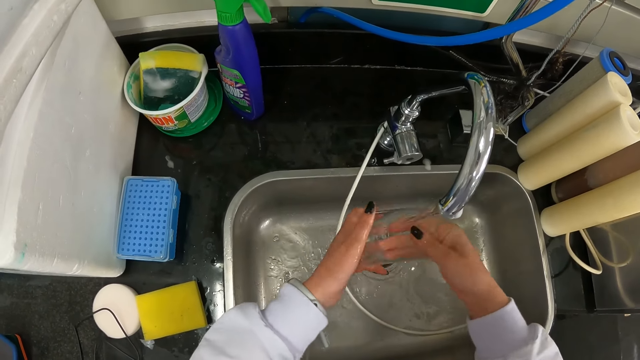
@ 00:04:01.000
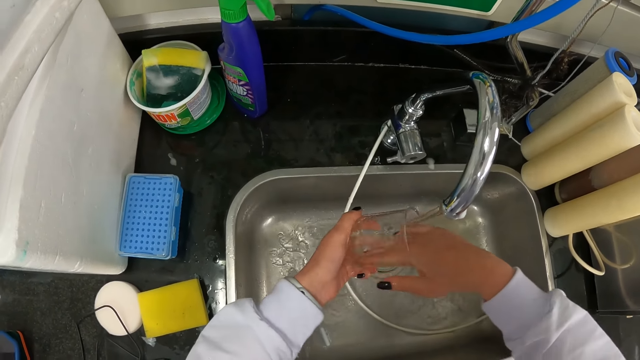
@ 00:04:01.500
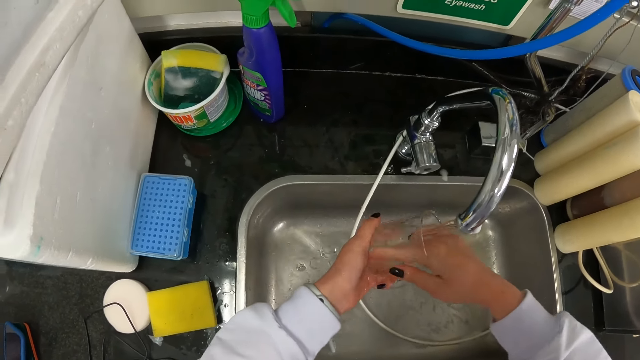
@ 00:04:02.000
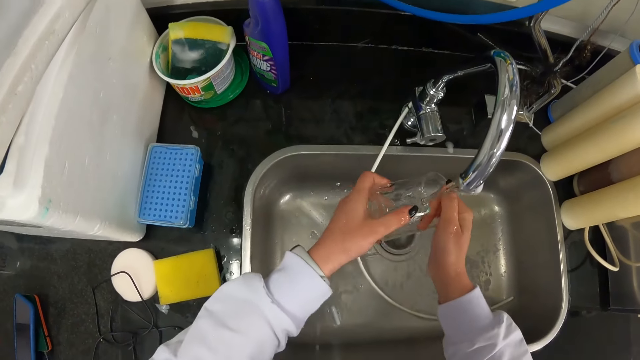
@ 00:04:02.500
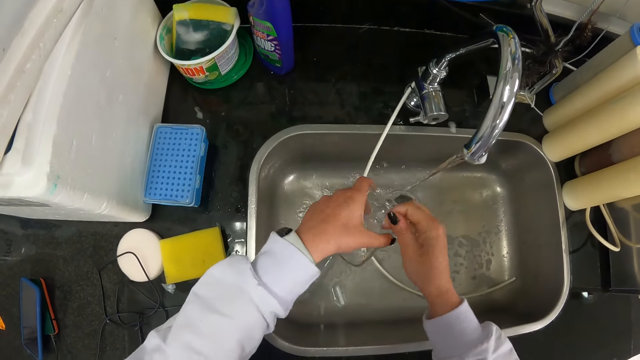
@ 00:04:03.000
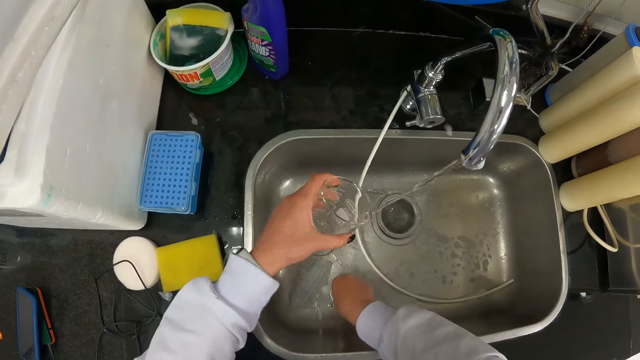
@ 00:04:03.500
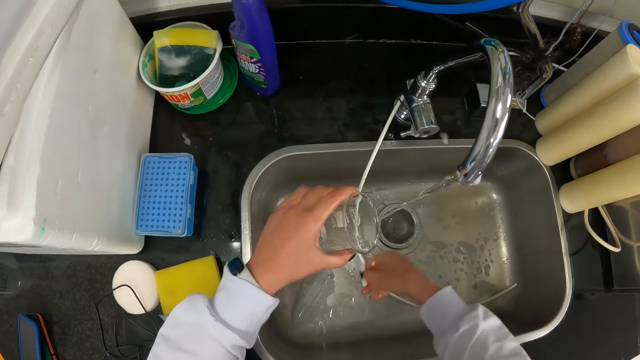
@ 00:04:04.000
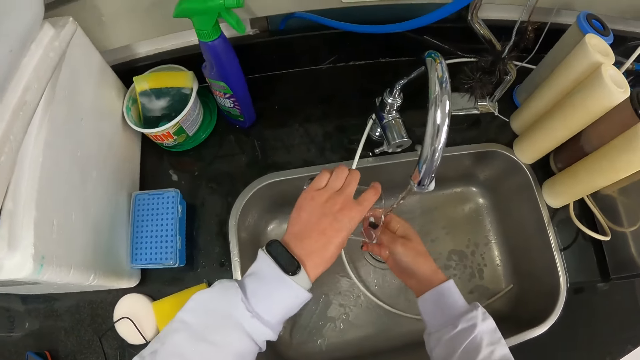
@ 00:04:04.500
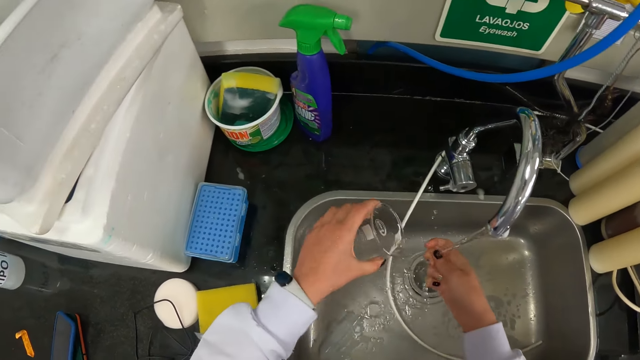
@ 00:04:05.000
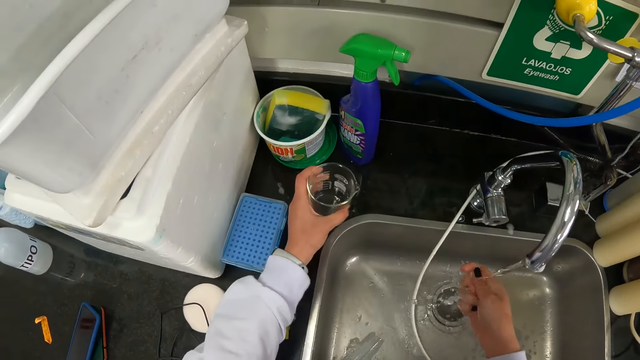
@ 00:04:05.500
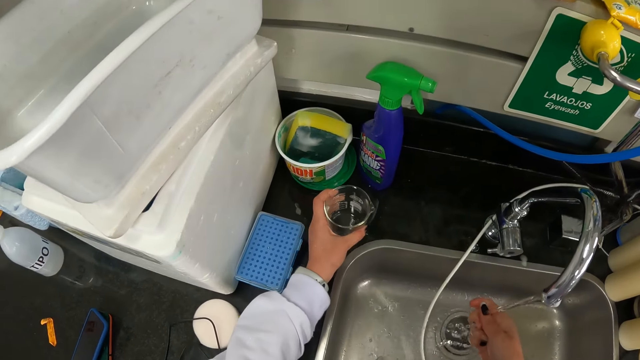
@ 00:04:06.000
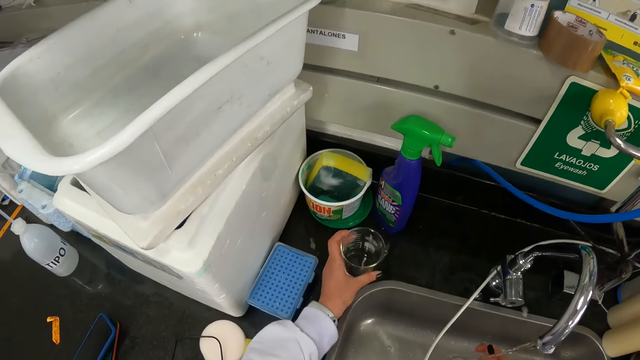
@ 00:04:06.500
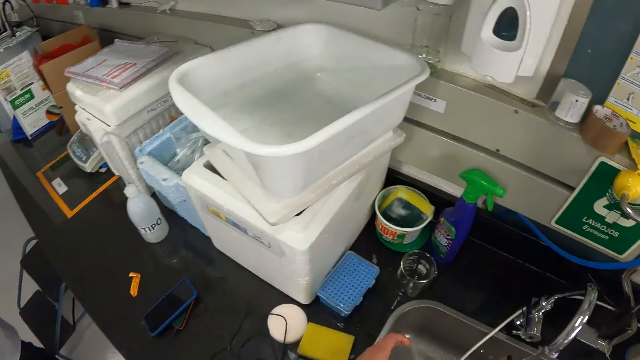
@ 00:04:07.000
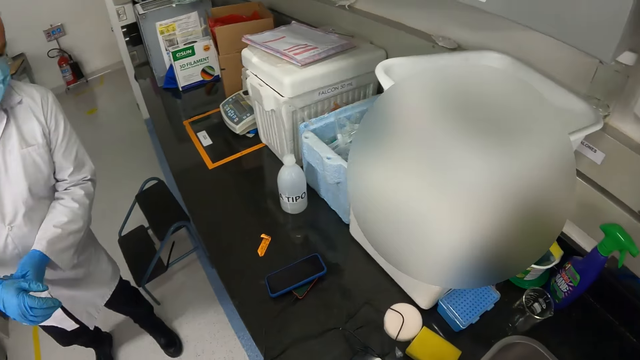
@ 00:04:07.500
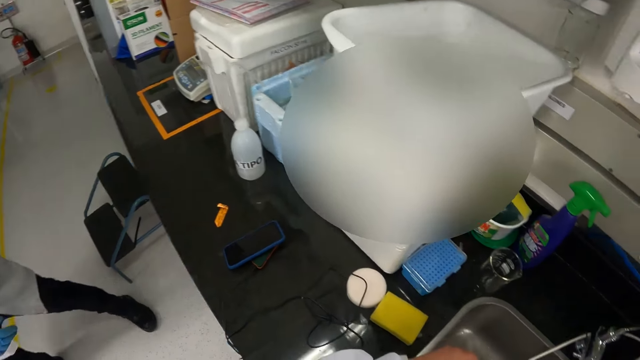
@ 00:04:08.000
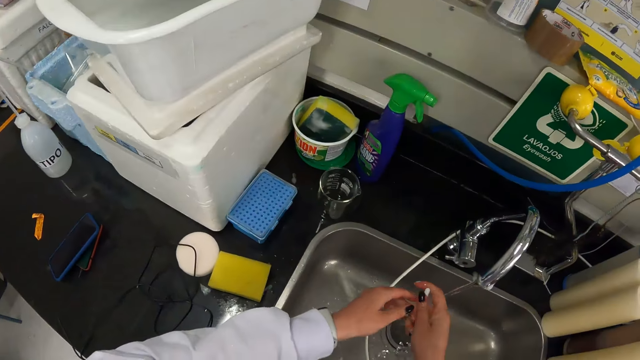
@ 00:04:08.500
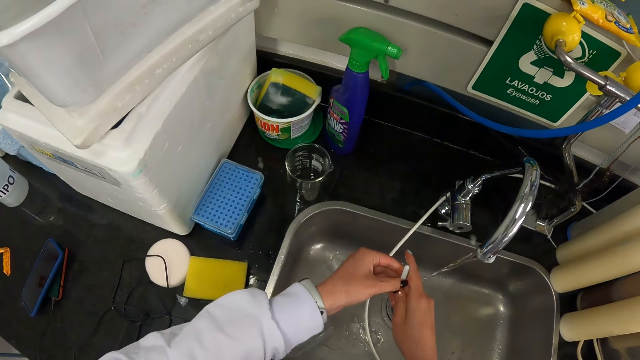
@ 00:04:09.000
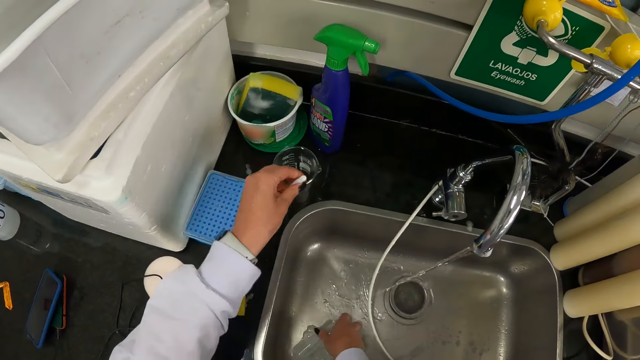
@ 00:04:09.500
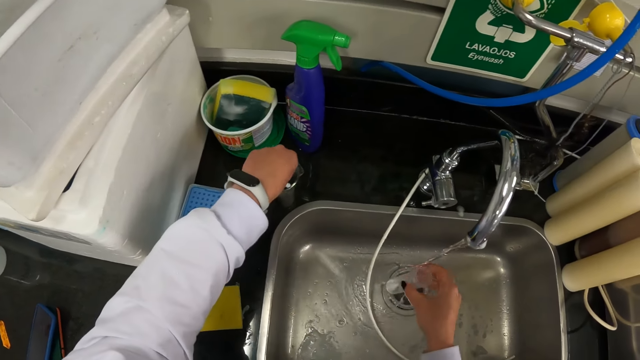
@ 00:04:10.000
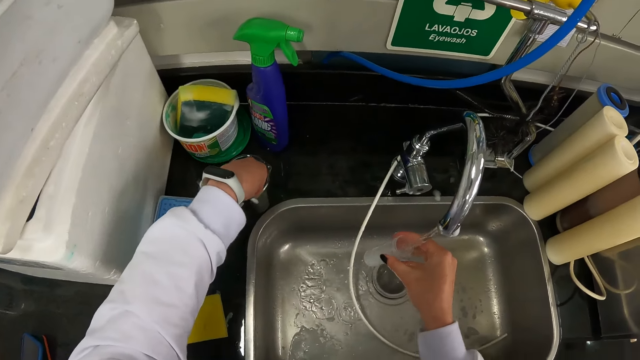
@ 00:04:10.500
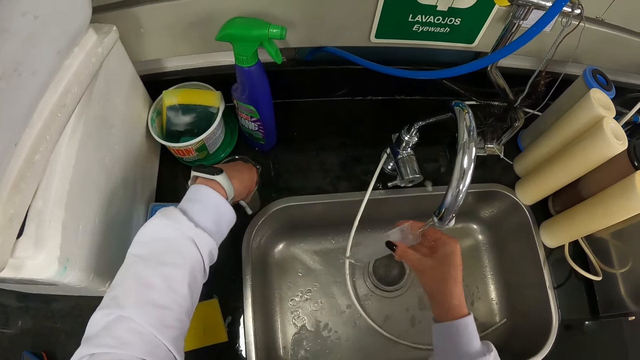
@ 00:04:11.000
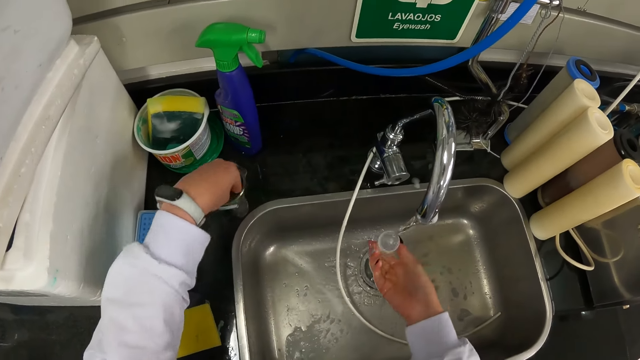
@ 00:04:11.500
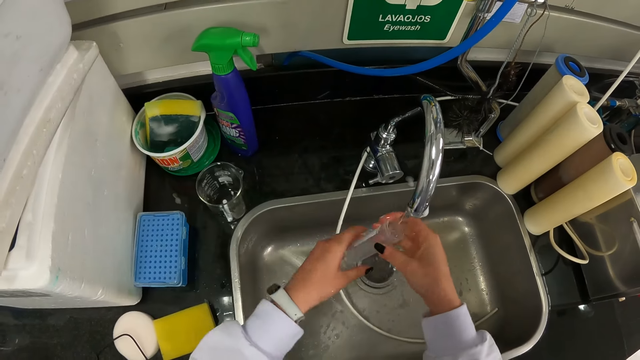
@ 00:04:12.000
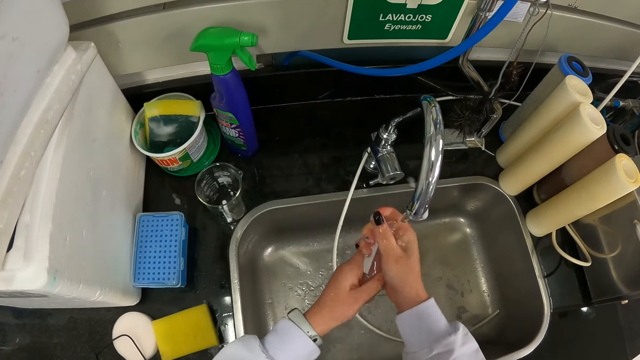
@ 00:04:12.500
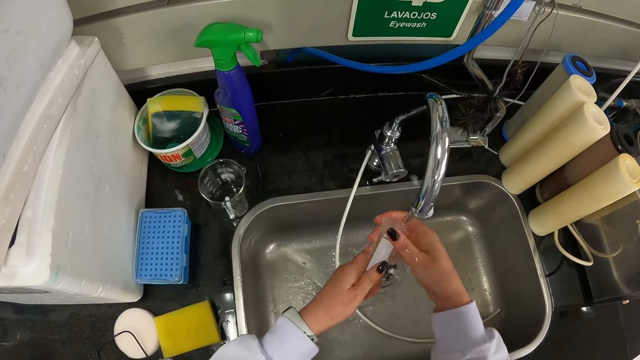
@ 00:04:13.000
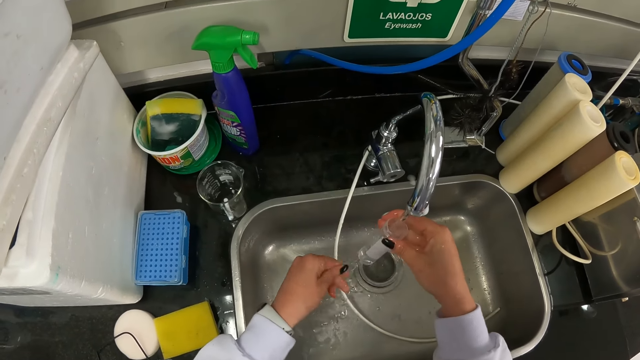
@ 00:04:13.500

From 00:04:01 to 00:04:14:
The camera wearer picks up something. They rinse something. They put a glass or jar on the sink area. They talk to a person. The camera wearer rinses something. They pick up a tube. They put something in the jar. They rinse the tube.

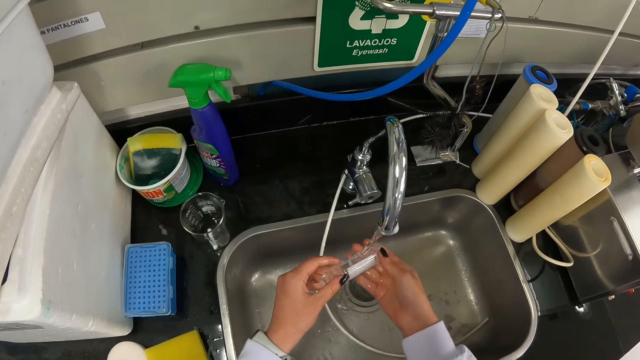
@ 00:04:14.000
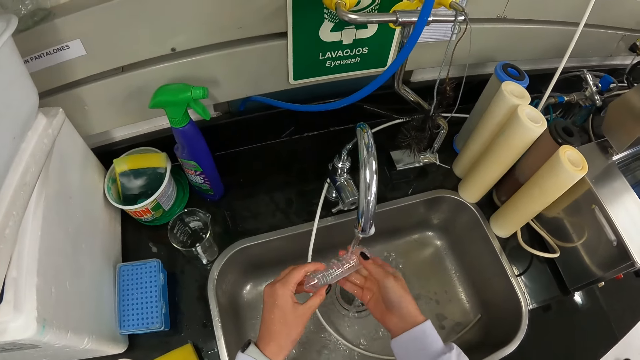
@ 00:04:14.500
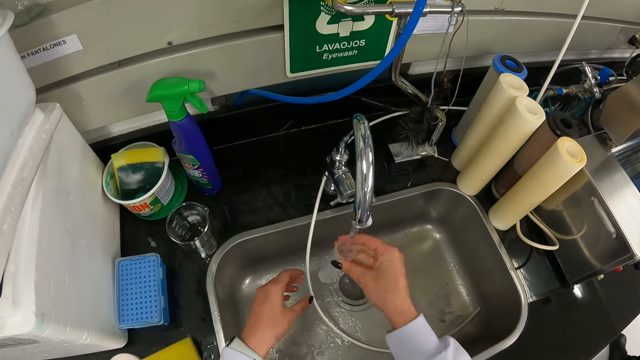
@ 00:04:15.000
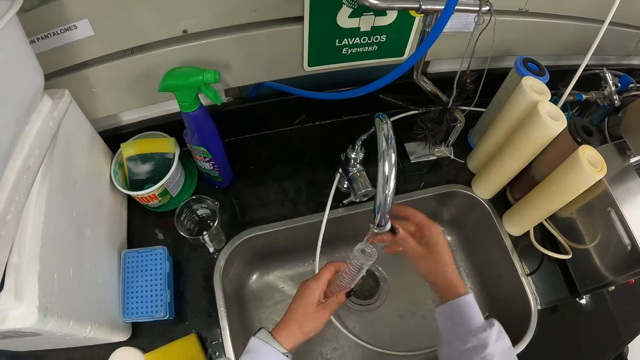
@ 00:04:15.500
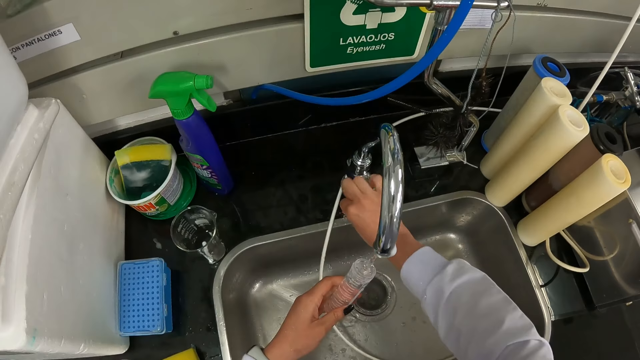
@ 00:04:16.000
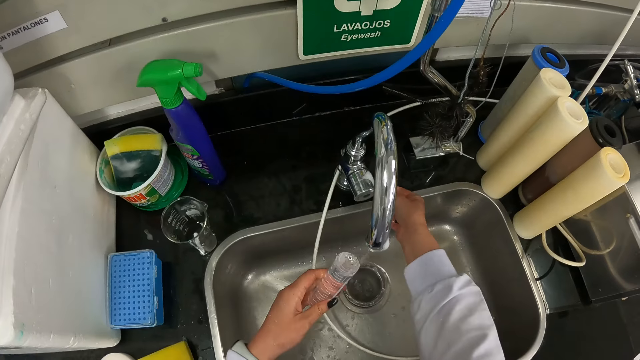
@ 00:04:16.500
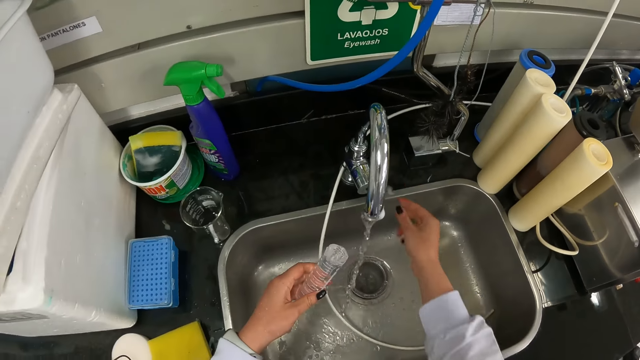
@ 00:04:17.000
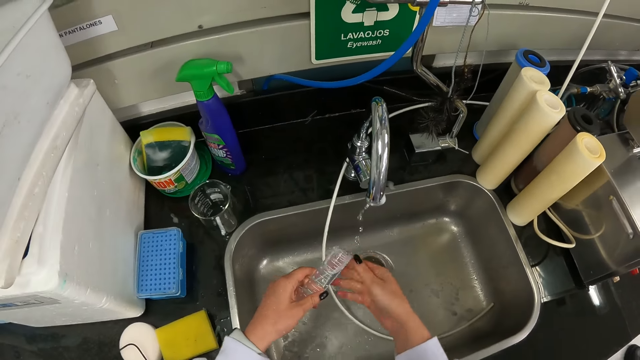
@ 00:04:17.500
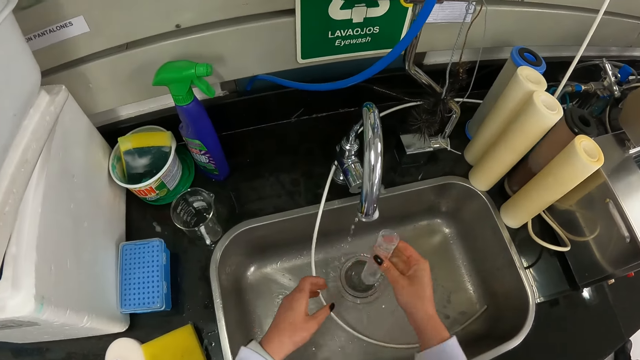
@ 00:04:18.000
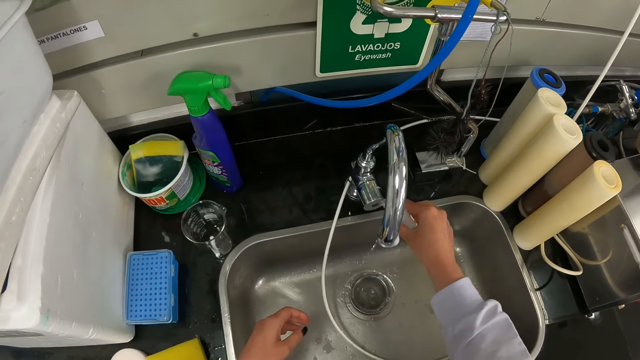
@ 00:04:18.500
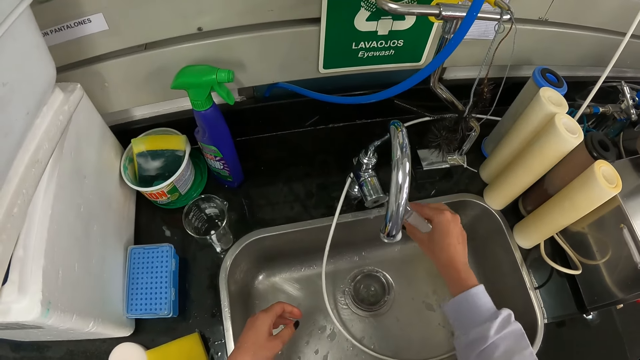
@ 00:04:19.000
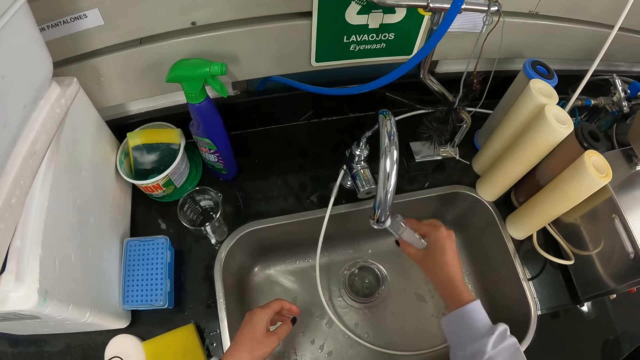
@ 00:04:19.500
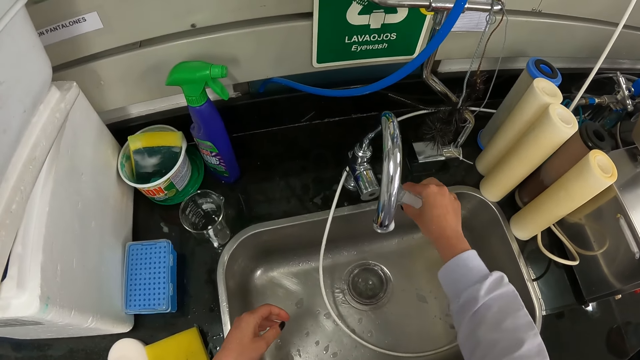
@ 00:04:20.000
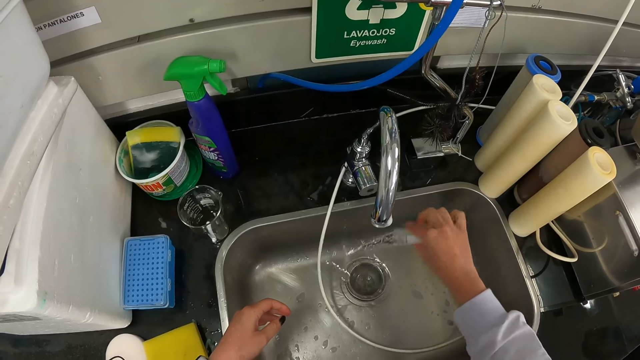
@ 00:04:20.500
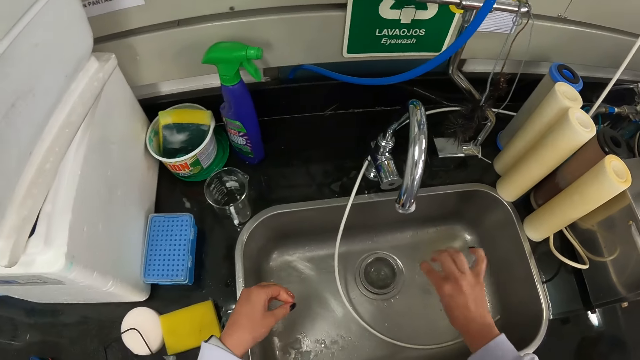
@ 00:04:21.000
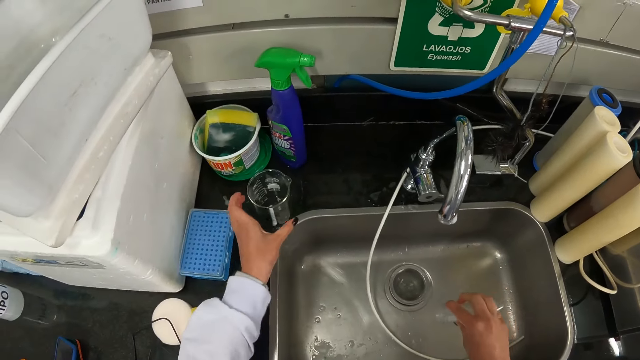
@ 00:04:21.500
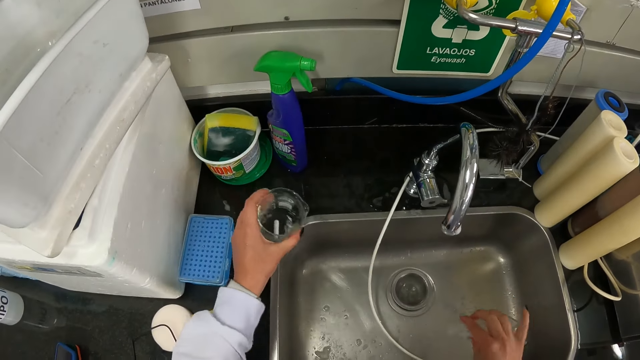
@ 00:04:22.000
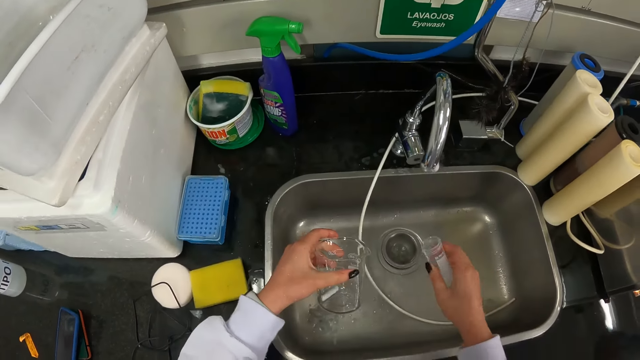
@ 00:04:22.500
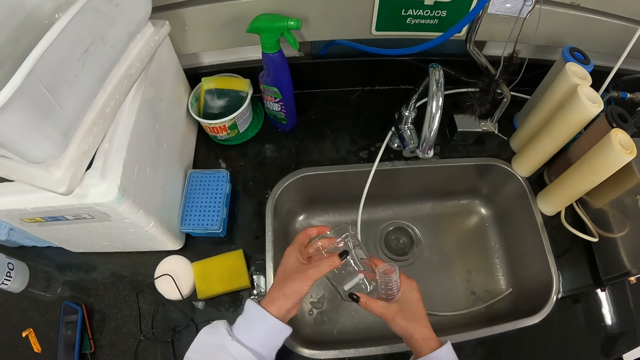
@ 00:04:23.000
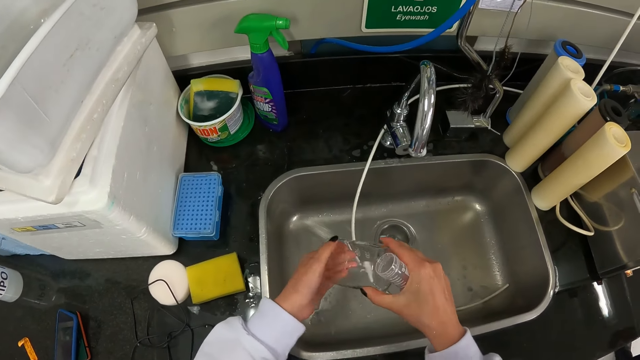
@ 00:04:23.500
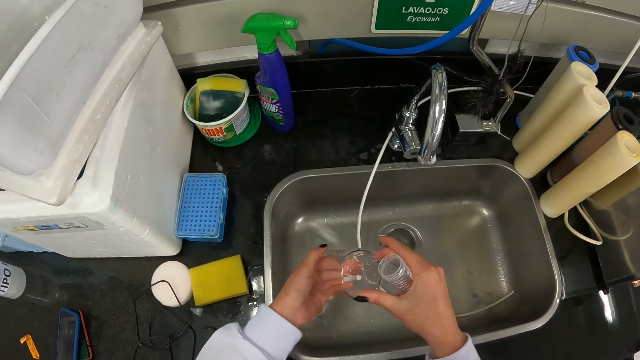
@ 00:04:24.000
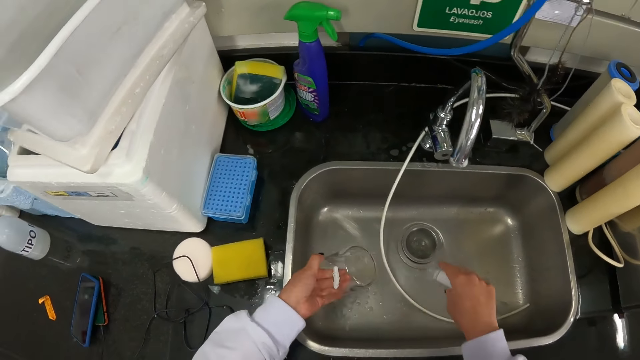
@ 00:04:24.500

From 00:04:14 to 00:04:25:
The camera wearer closes the tap. They pour water from a tube on the tap. They pick up a jar. They pour water from the jar.
